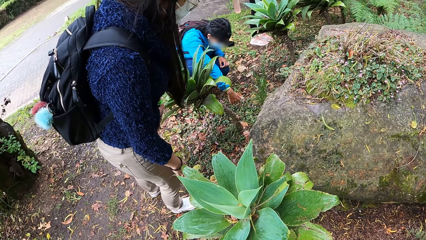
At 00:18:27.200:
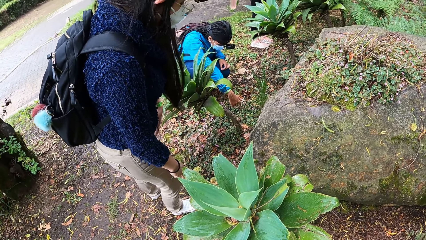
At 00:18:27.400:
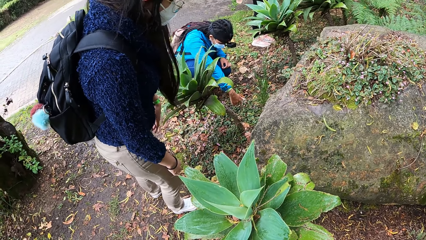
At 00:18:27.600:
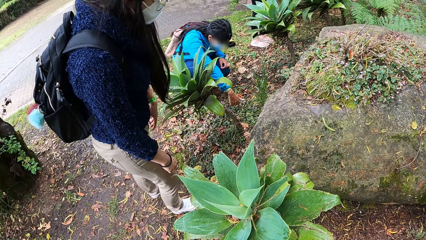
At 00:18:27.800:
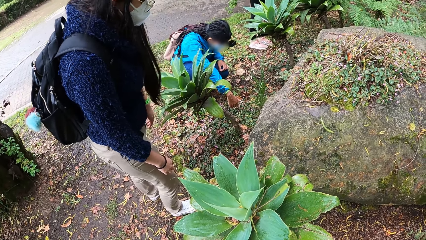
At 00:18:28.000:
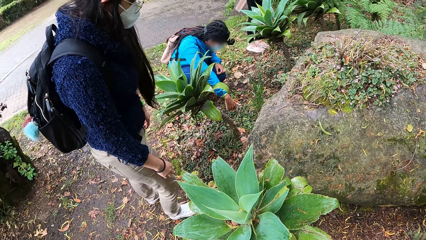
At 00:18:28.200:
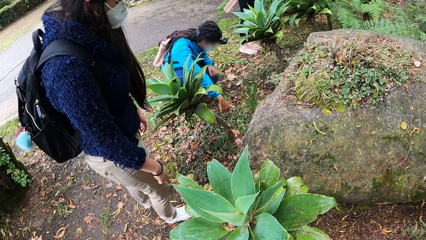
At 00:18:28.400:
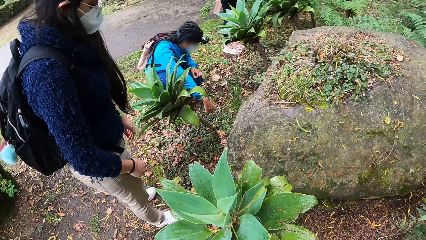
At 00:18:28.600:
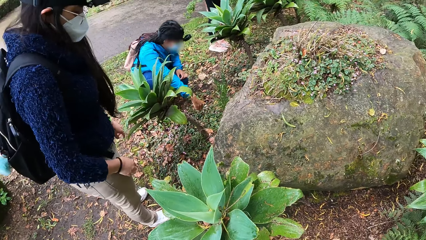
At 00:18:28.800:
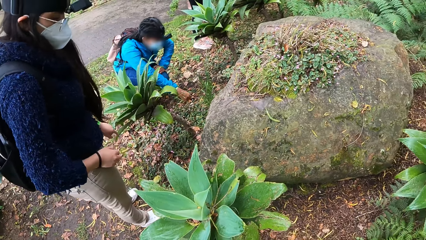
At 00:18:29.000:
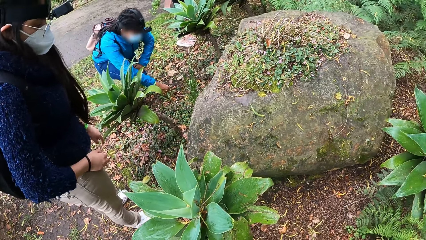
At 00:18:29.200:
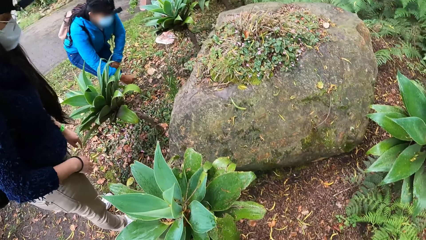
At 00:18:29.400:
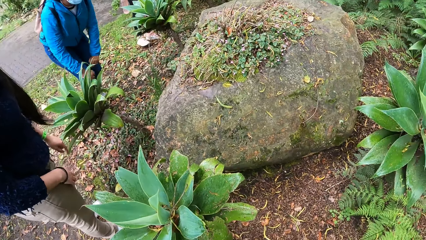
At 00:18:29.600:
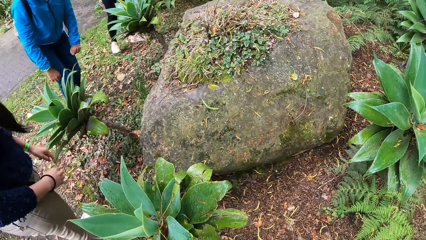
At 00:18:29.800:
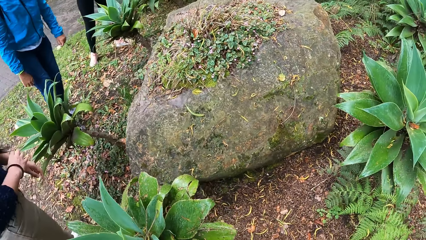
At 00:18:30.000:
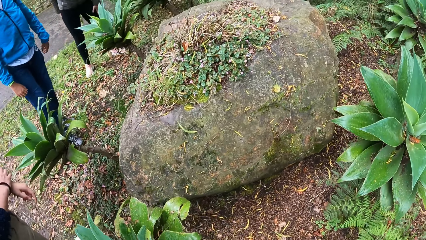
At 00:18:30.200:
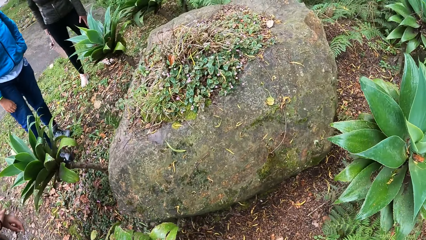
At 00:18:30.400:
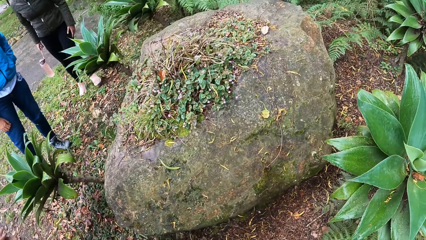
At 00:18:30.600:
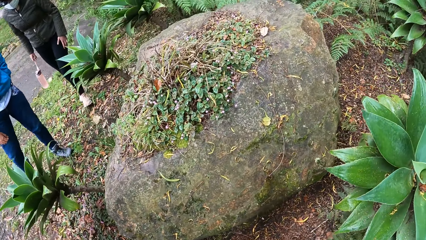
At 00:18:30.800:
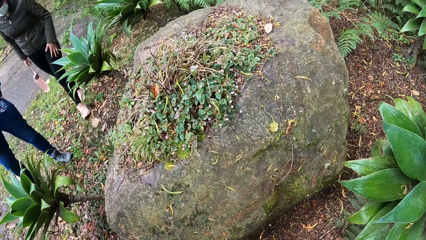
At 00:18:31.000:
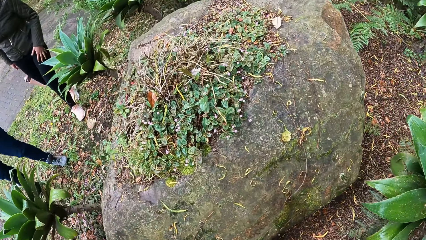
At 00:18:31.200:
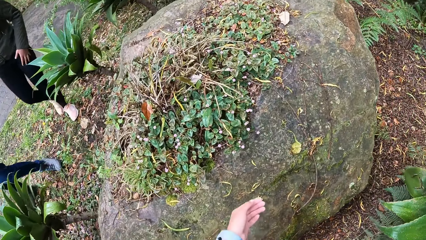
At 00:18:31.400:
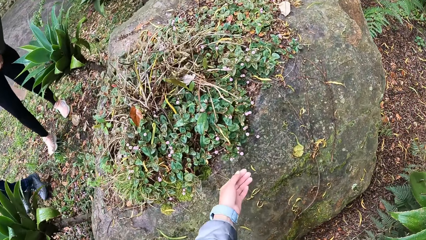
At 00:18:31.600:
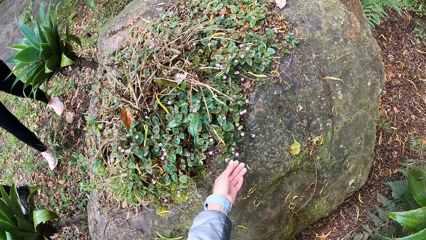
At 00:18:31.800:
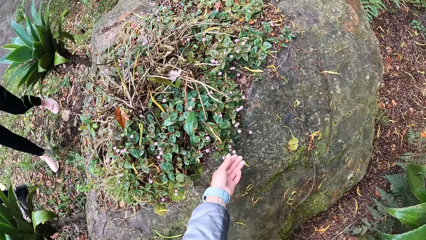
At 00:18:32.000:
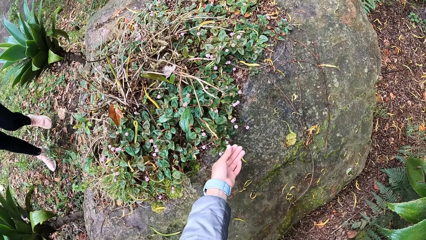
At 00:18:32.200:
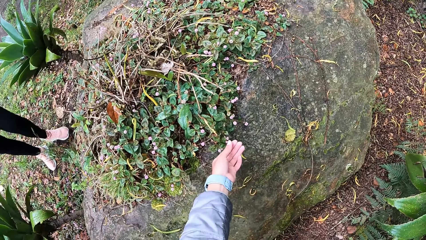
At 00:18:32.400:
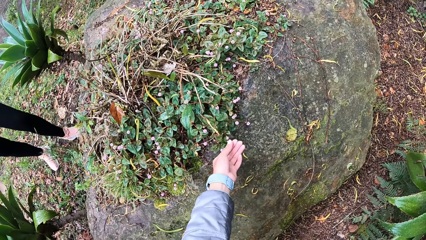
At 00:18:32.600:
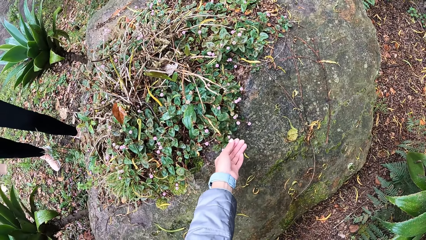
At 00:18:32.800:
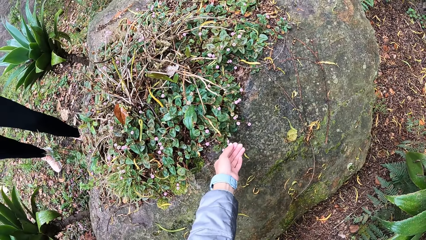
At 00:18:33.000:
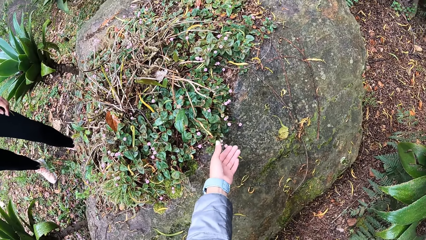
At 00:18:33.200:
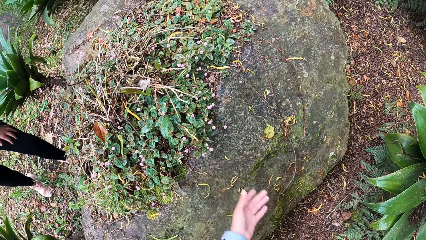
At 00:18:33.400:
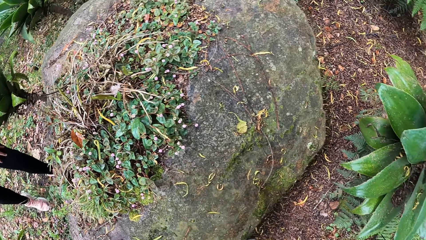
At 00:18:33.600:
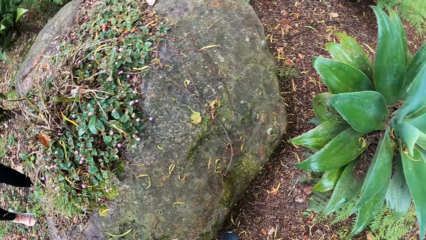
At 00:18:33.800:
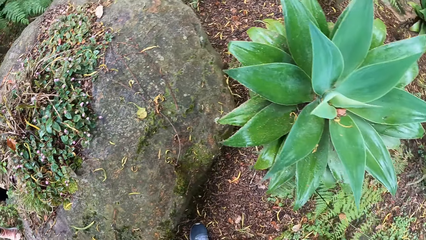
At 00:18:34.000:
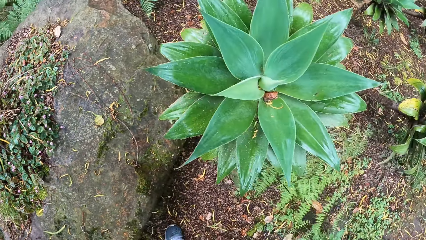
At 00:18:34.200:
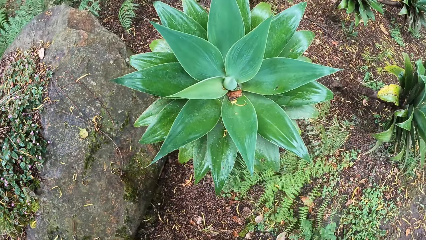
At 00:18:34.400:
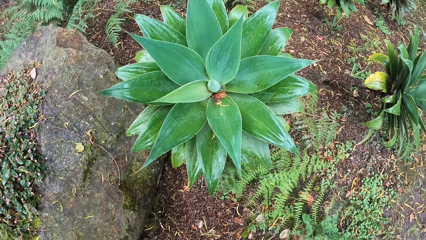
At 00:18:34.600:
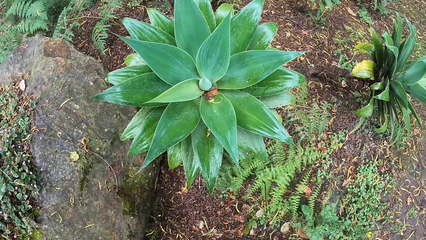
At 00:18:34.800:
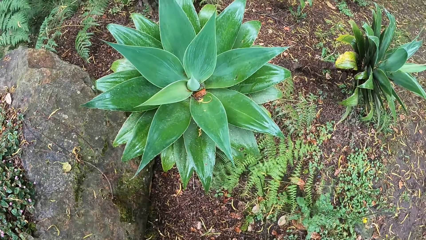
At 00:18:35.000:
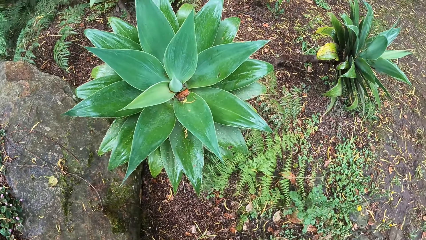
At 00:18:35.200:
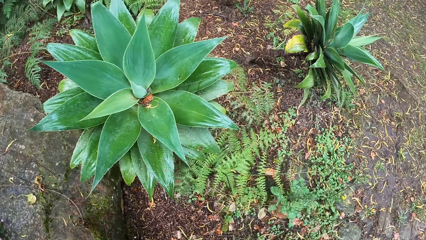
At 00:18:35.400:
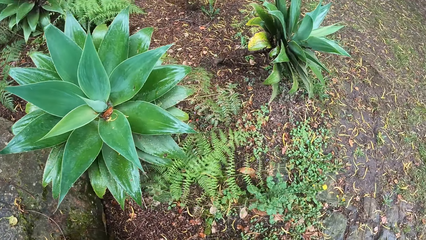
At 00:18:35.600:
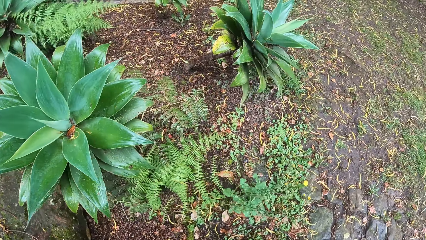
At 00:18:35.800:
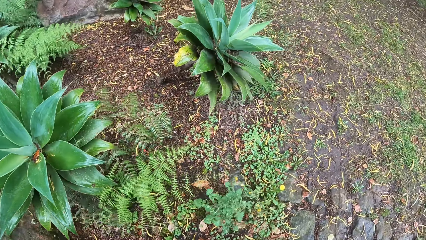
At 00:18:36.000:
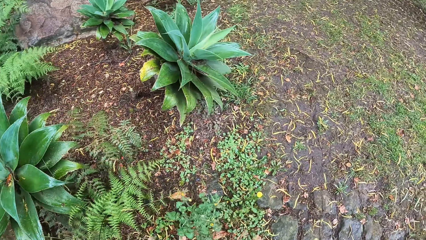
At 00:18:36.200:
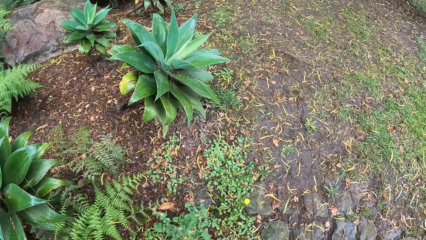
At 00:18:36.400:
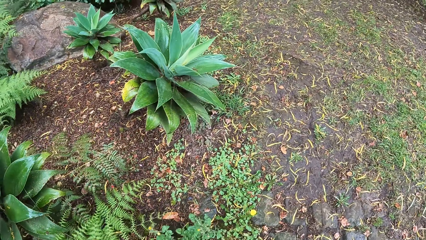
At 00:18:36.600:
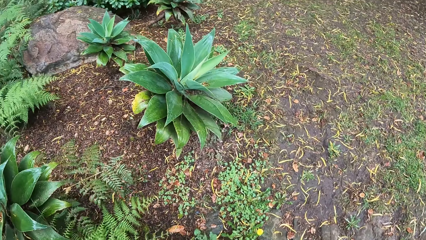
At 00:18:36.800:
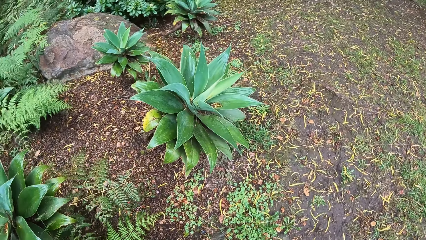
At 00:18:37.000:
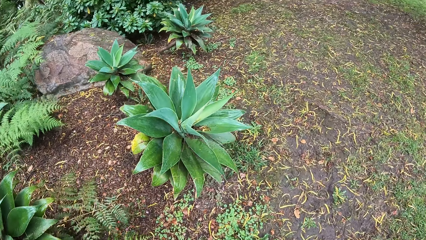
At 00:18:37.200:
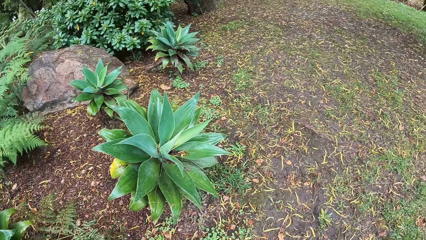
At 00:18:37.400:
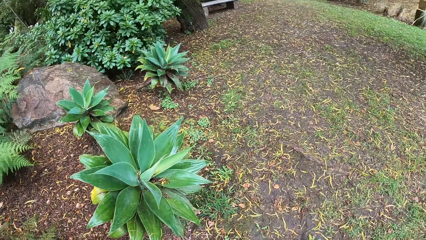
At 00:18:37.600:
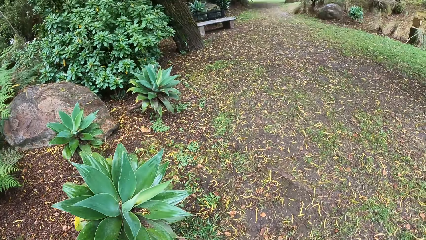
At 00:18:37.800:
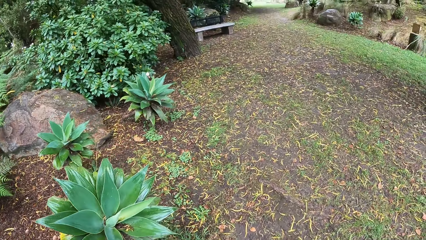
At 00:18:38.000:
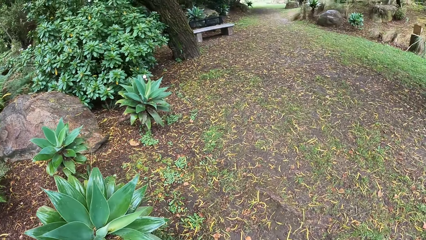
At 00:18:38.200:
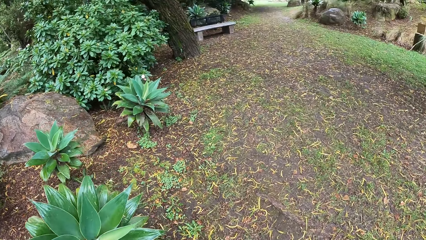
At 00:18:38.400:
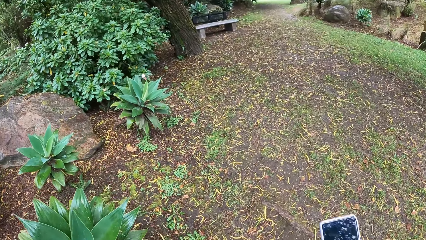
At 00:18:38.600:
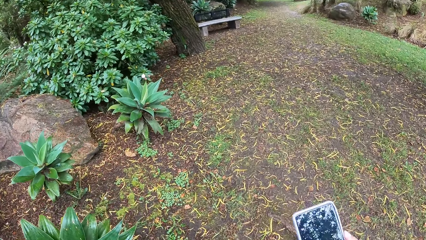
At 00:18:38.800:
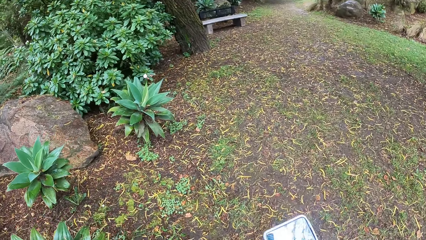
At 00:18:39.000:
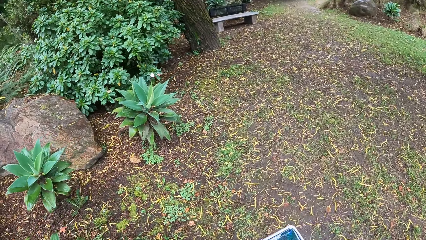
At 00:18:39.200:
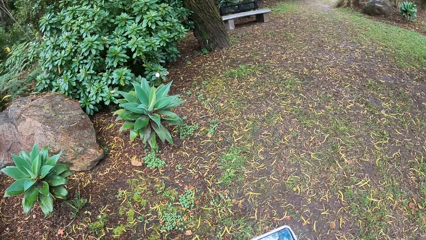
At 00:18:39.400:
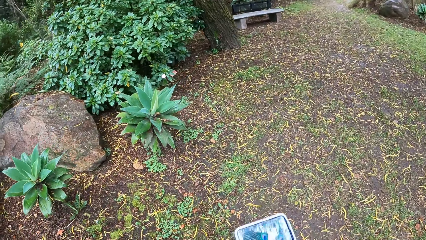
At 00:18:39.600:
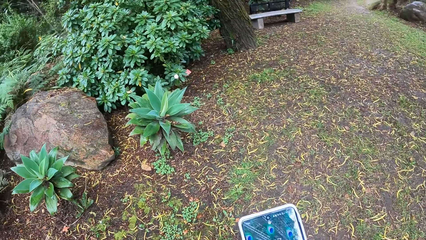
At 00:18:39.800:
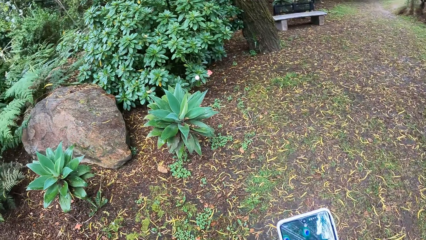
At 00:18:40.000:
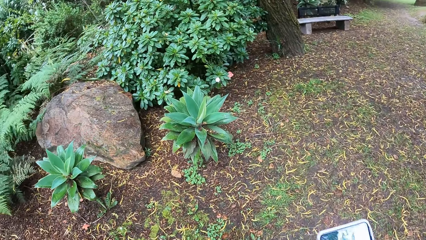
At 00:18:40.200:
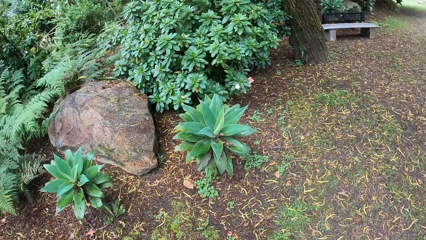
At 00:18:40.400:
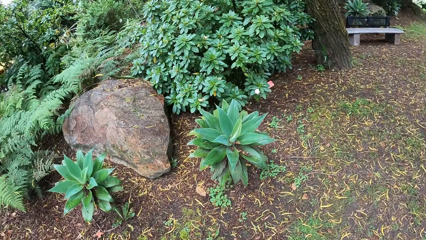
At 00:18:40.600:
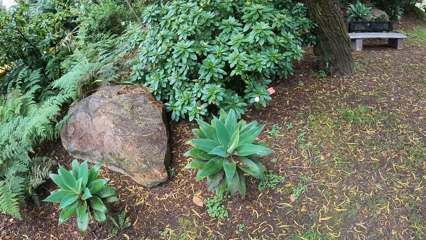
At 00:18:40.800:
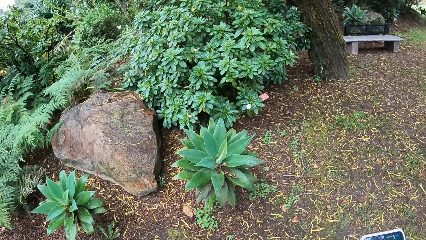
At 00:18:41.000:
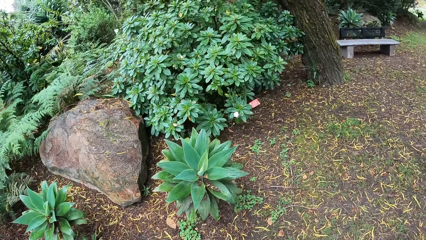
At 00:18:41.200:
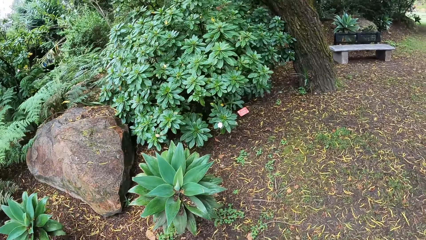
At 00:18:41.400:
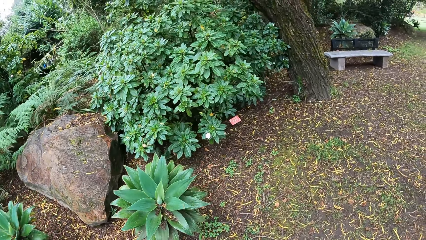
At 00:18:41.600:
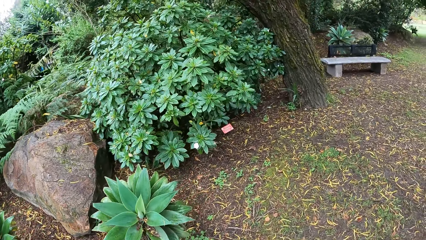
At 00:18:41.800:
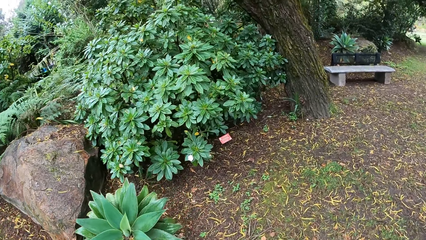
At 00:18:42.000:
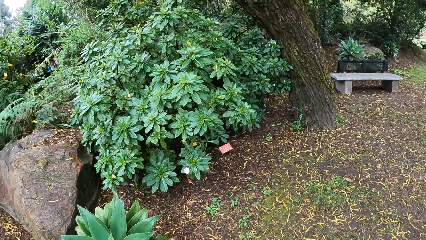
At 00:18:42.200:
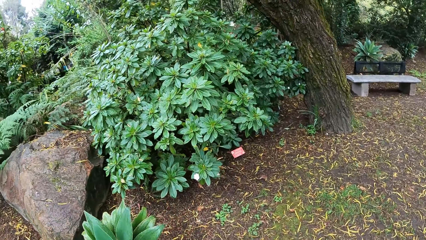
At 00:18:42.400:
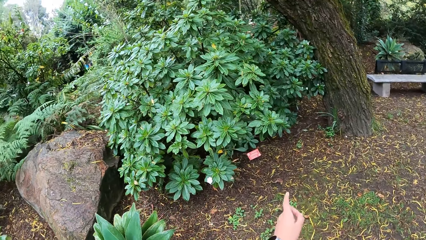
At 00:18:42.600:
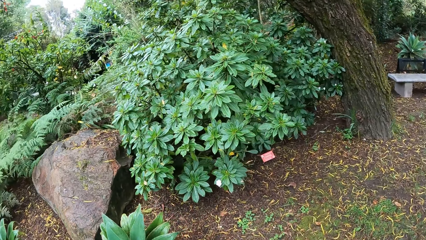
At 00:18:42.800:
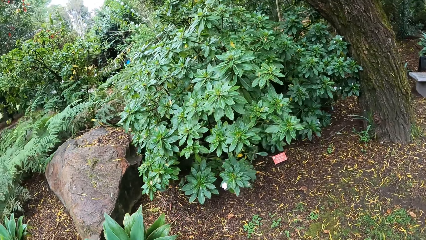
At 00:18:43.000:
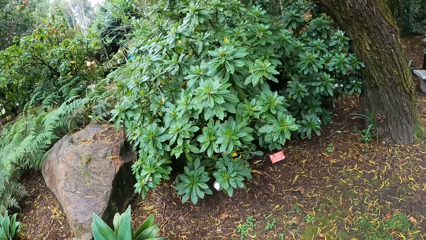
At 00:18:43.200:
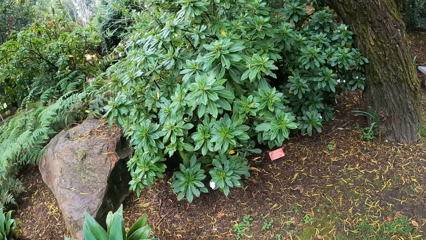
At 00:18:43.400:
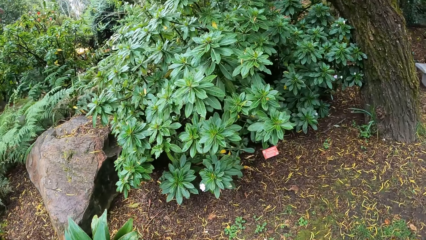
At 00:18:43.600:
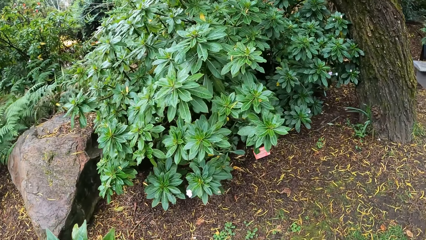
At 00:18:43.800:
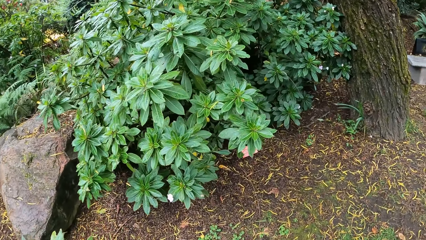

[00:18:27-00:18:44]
The camera wearer touches a flower on a rock with her left hand. She looks around the compound. She operates the phone in her right hand.
